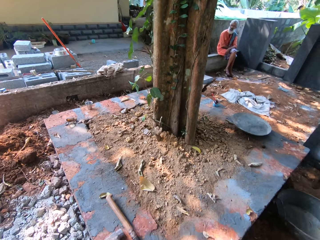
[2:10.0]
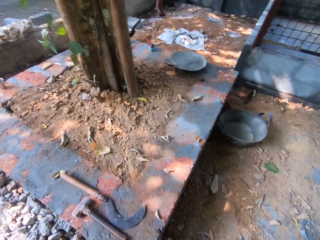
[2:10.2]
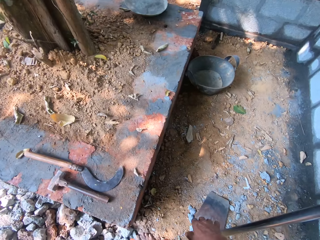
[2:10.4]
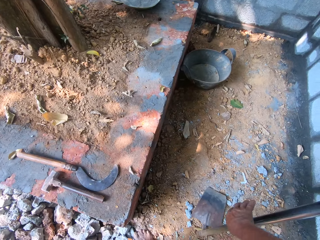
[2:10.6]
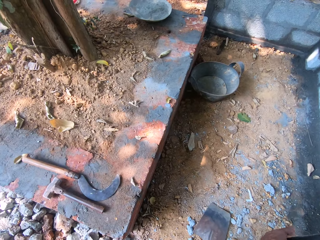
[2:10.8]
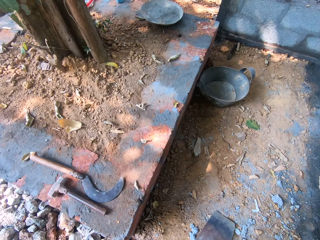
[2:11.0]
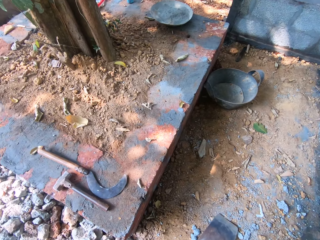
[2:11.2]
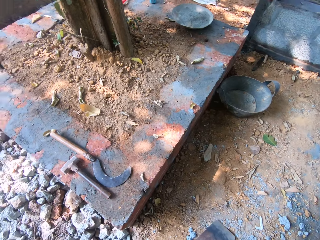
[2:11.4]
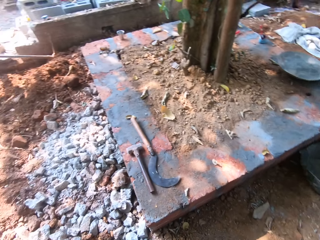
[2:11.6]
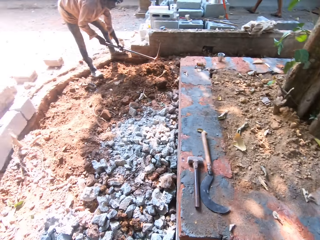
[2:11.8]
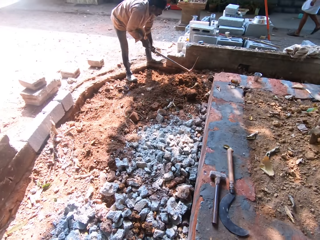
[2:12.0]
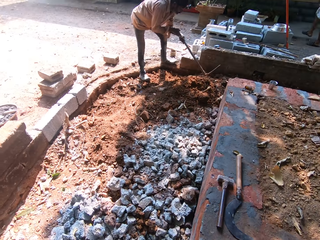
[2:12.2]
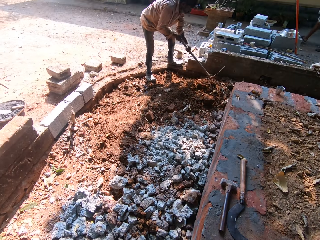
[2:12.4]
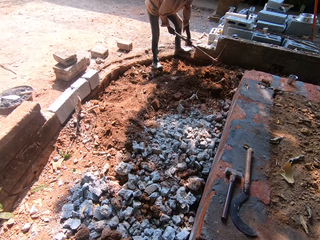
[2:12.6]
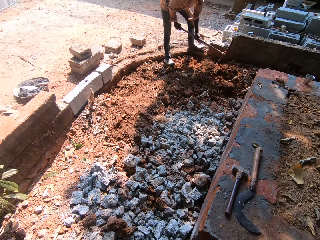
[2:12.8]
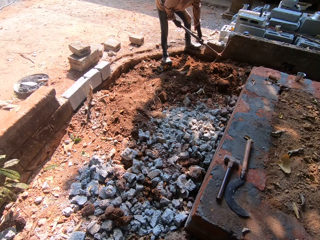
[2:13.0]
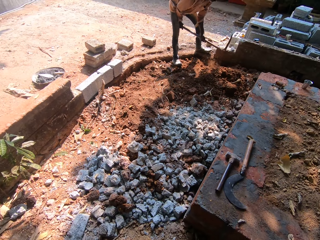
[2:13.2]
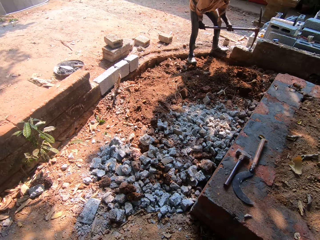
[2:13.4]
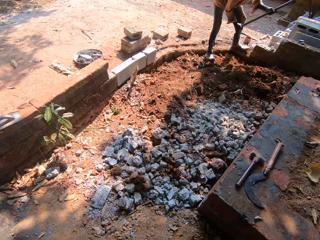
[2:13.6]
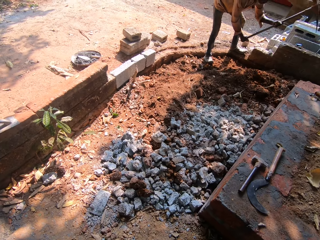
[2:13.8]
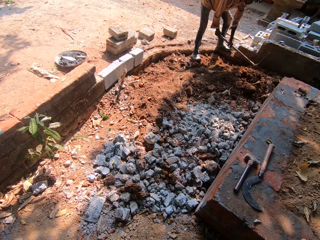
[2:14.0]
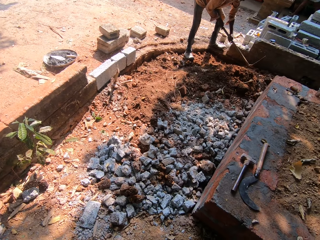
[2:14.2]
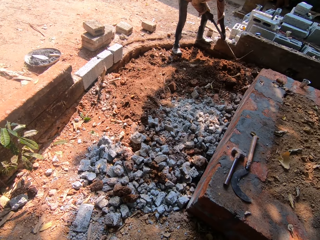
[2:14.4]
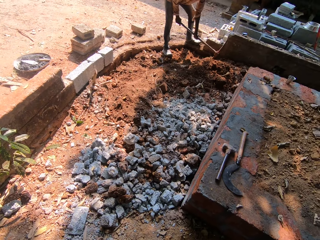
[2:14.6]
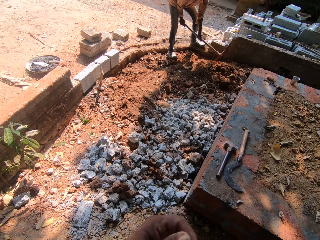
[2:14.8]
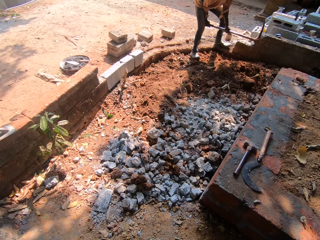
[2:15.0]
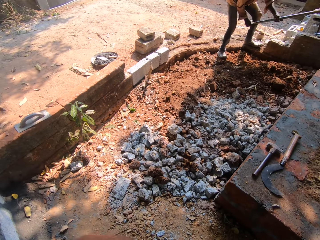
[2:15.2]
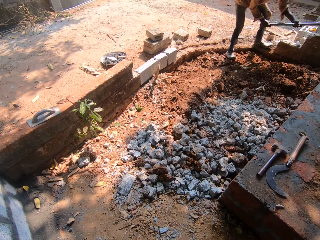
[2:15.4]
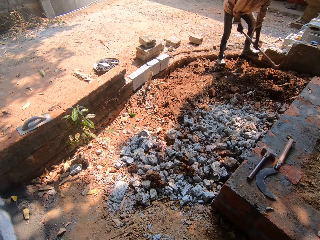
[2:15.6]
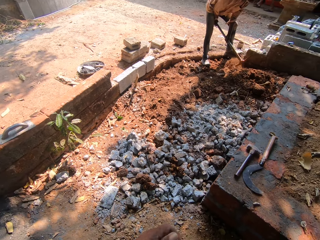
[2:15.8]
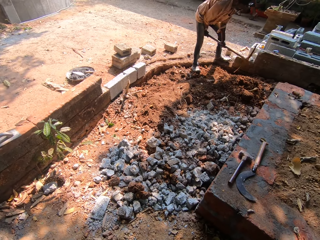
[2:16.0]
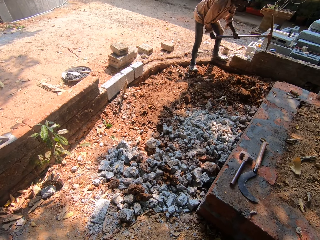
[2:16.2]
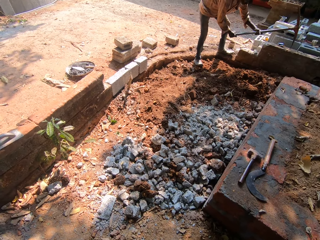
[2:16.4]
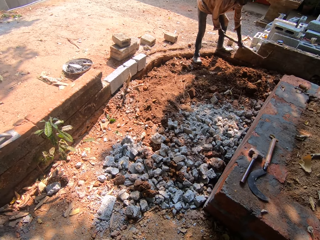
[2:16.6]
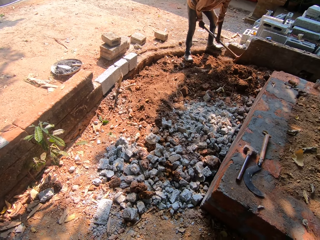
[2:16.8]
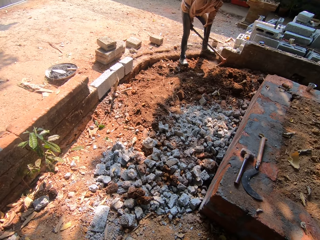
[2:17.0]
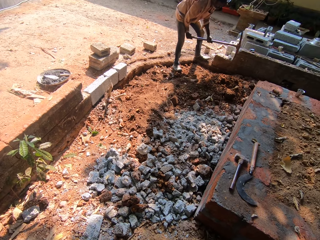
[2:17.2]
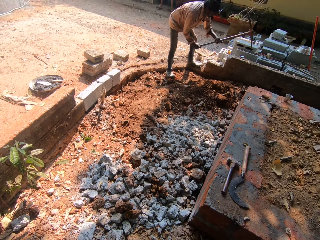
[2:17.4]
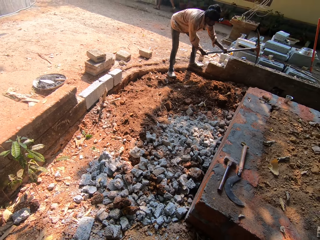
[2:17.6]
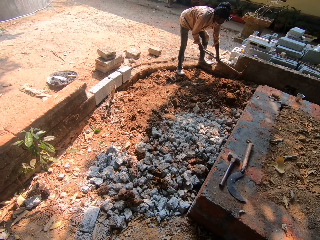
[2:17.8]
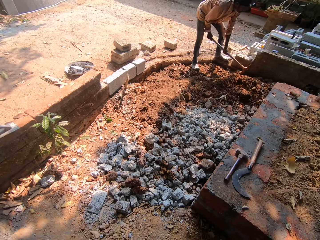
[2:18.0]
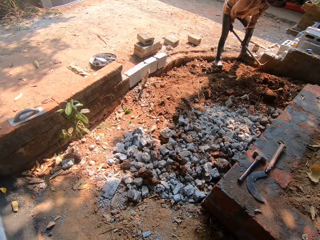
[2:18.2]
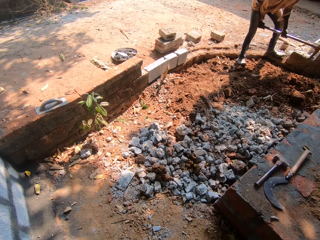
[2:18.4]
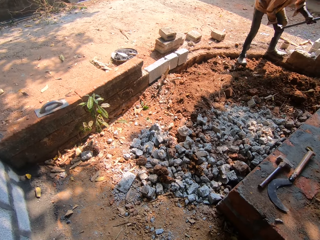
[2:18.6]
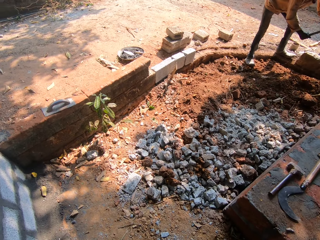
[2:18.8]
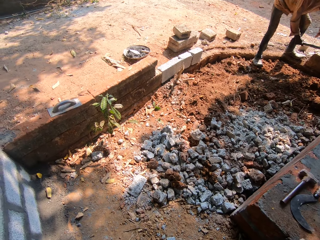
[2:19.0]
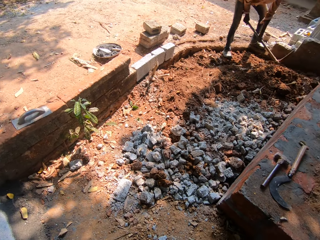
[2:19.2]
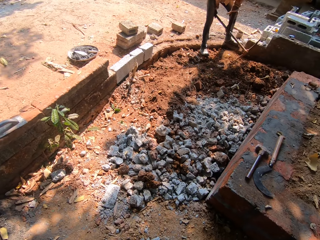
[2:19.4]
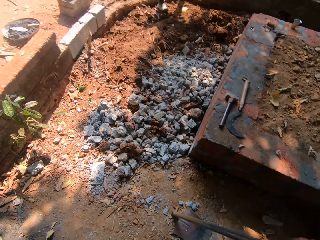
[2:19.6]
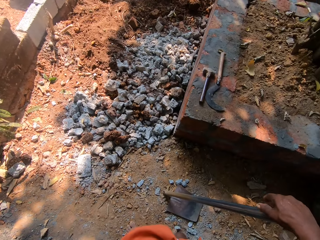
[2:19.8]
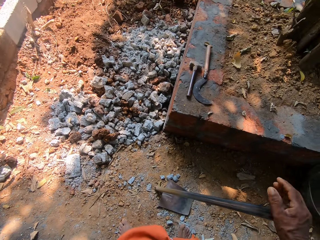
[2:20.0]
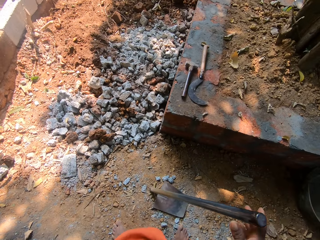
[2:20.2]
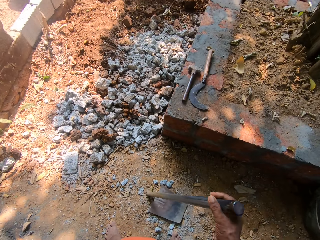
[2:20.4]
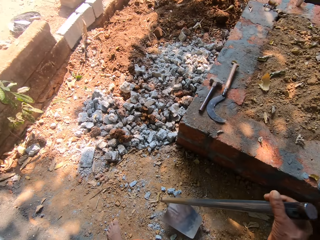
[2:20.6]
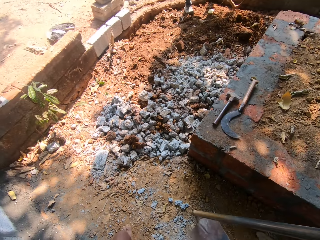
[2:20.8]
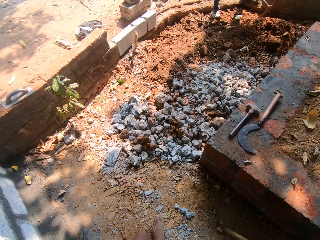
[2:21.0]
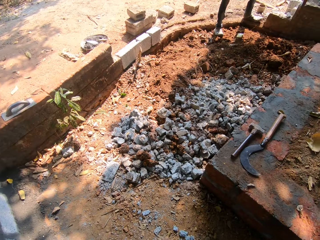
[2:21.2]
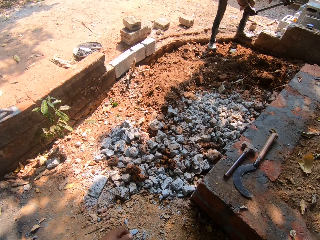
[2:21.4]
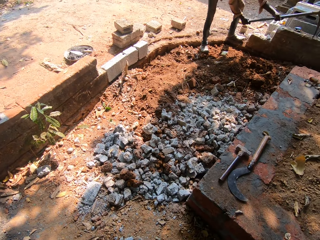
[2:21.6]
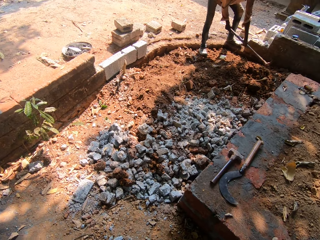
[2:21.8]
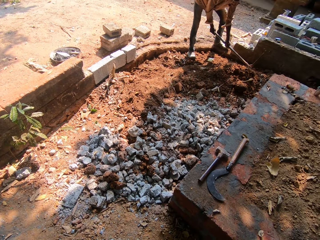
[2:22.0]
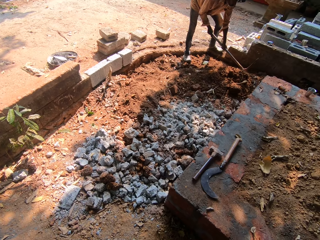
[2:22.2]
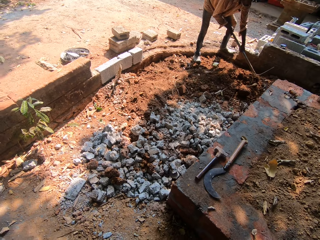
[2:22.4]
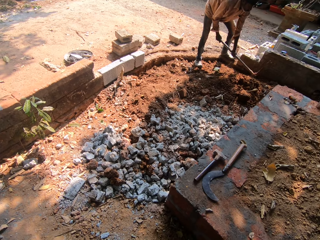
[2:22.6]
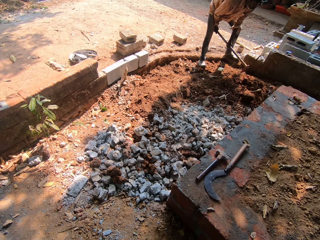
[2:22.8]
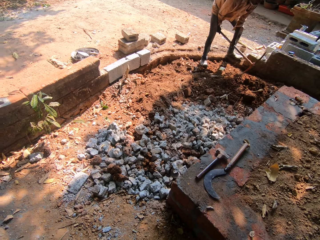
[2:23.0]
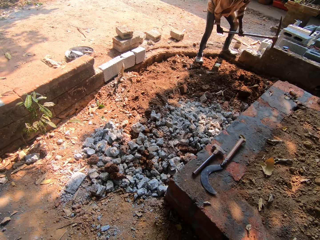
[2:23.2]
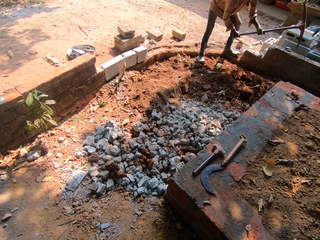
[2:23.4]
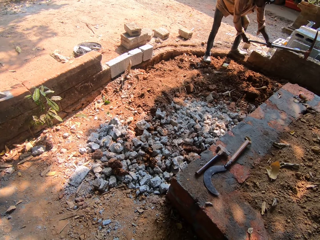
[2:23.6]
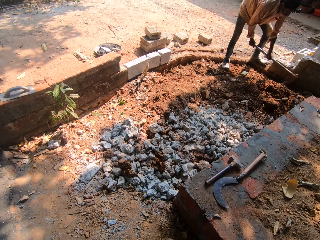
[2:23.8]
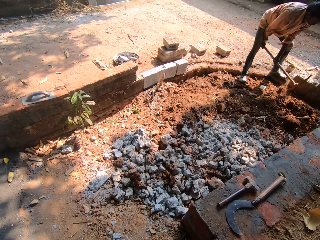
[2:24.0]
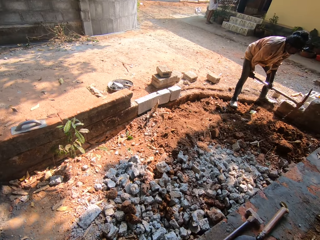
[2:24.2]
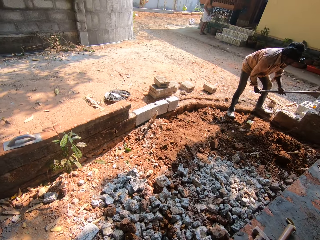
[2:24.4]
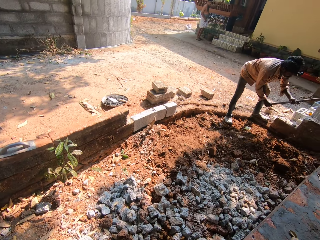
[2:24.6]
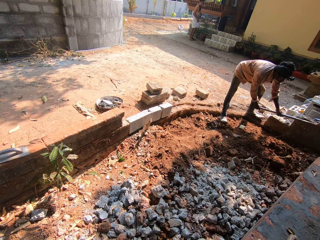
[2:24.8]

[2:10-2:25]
The camera wearer picks the spade. A man digs. The camera wearer picks the hoe from the floor with his right hand.

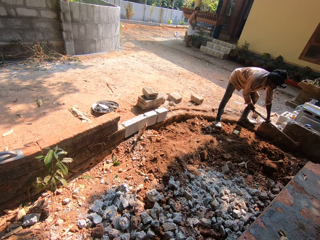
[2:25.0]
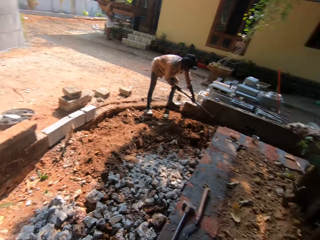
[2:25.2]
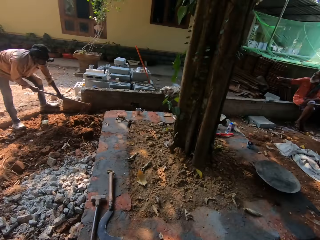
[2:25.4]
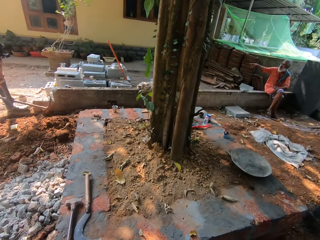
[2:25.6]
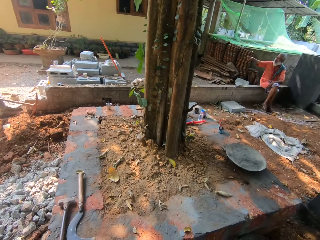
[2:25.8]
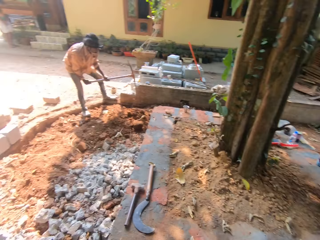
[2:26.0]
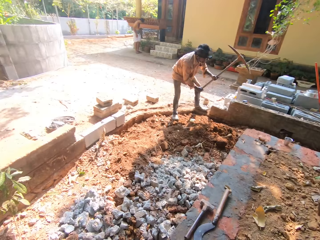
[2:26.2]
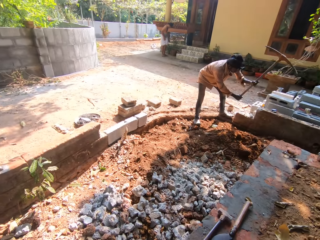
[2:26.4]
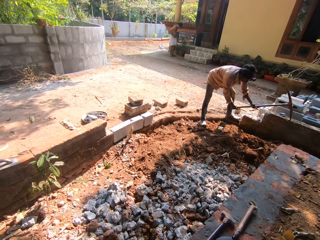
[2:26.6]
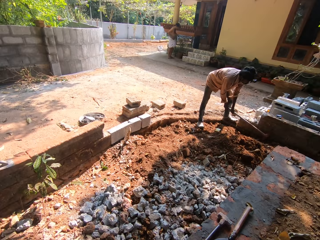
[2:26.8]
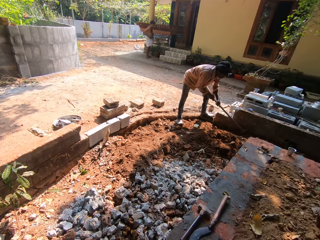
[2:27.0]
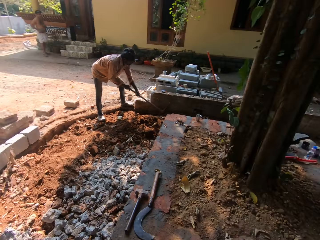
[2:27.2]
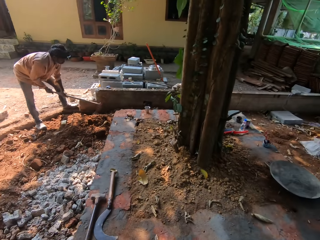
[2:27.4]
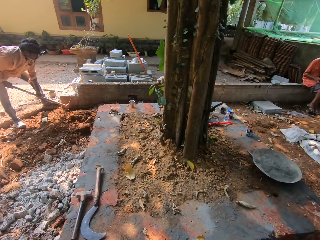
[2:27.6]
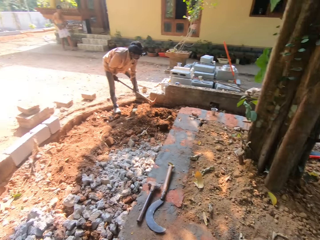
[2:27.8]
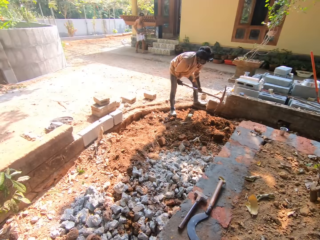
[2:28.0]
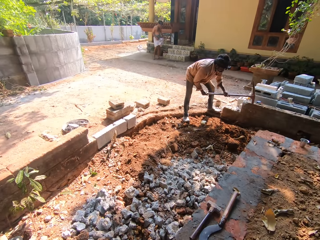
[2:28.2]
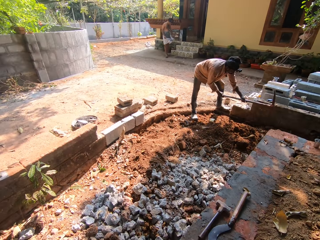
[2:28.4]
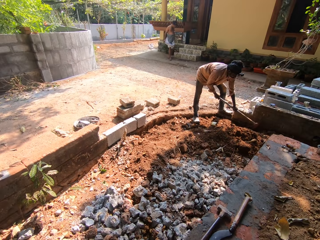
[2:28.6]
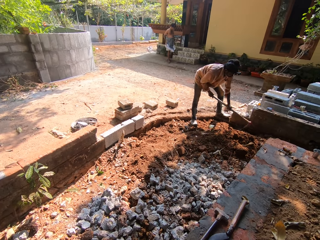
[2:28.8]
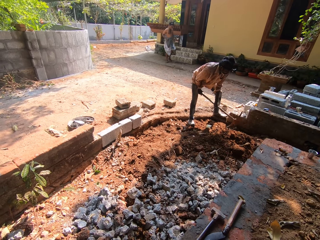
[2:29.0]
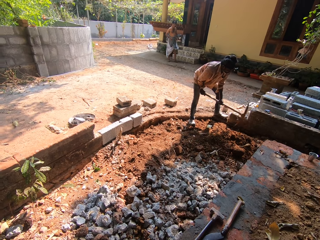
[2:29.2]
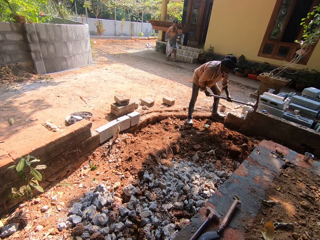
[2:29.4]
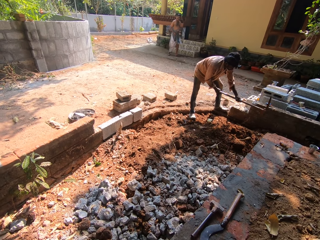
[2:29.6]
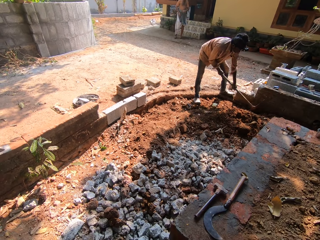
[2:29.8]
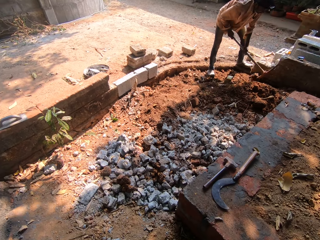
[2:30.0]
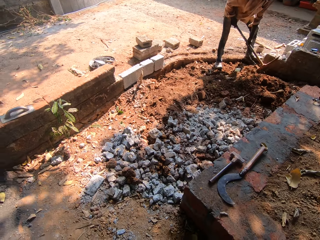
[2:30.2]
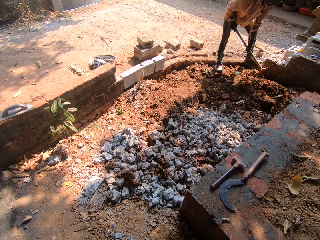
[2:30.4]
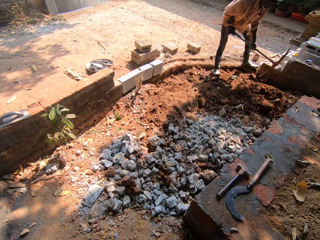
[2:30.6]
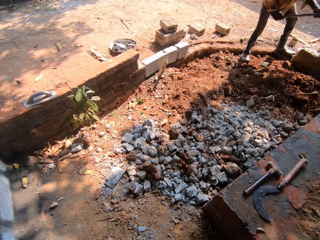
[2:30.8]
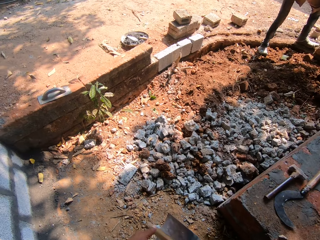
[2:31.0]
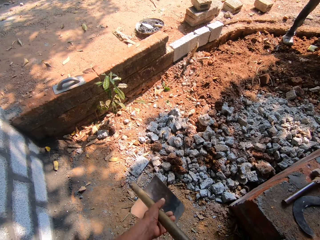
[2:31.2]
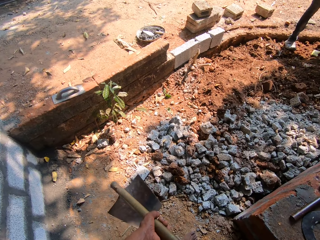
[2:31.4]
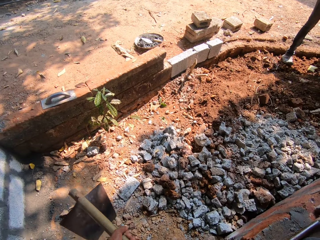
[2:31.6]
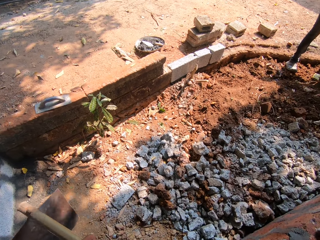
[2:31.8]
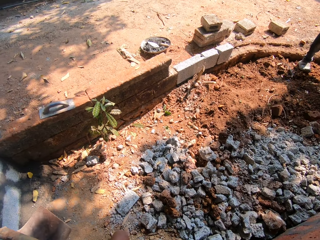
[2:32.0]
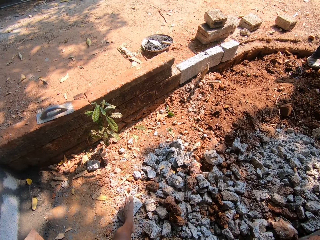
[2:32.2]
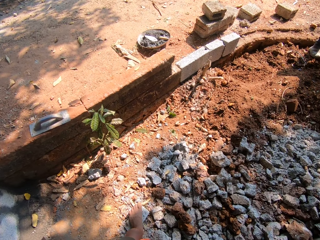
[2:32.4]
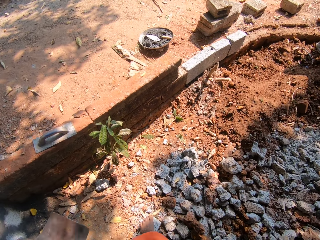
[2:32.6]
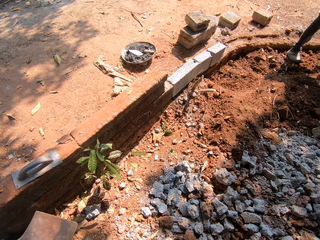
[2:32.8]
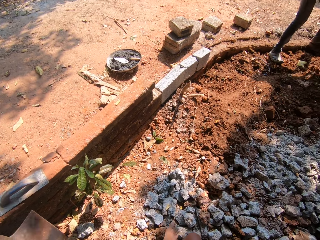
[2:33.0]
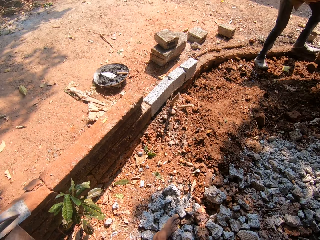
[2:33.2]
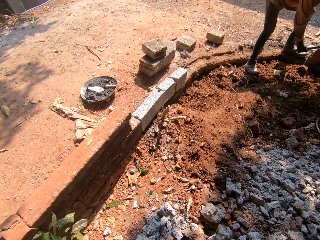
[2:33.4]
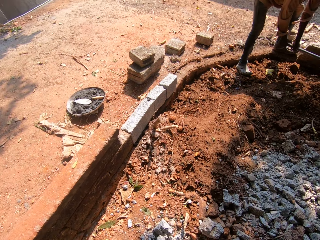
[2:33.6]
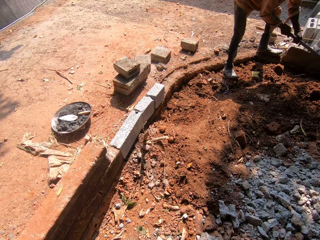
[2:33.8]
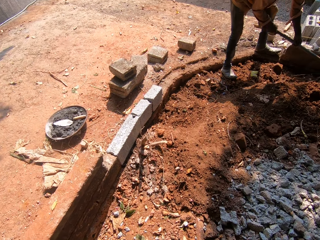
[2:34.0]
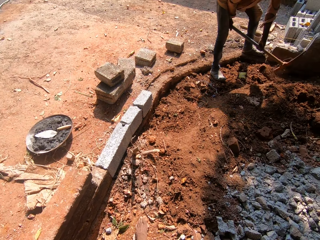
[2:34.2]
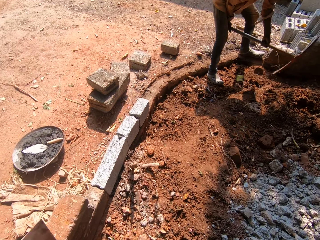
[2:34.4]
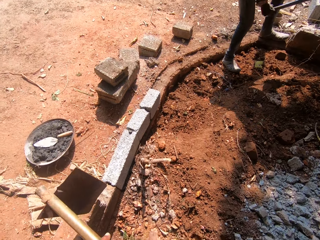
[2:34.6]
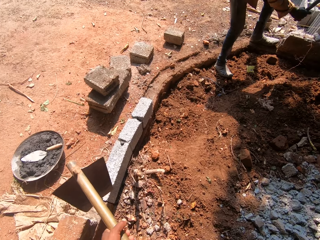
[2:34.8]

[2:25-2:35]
The camera wearer looks around. A man digs. The camera wearer walks around.
